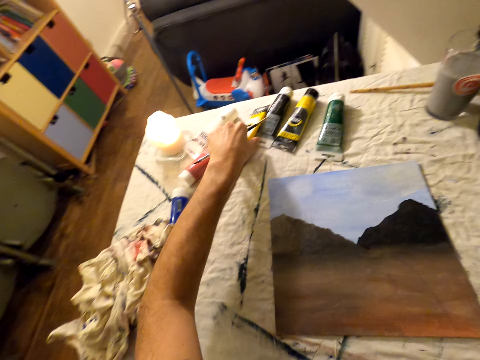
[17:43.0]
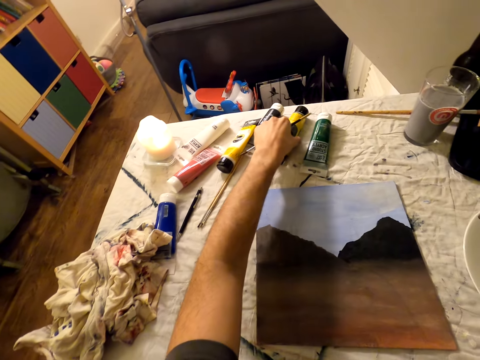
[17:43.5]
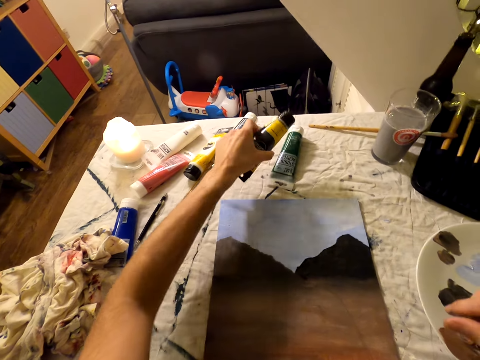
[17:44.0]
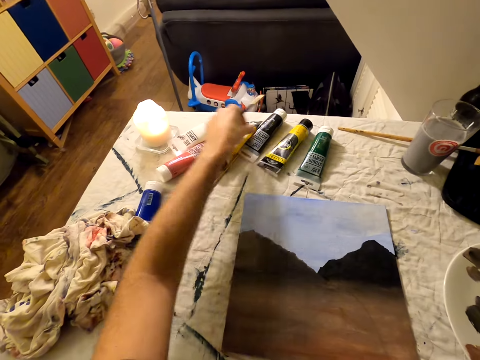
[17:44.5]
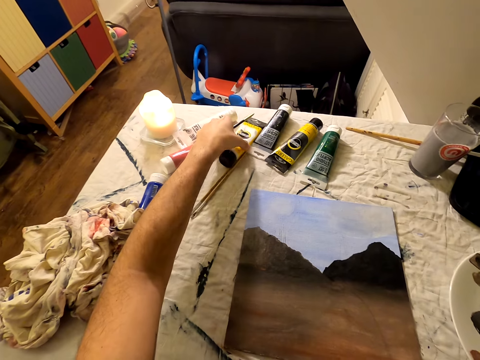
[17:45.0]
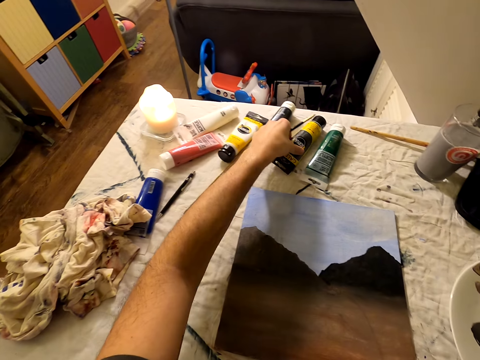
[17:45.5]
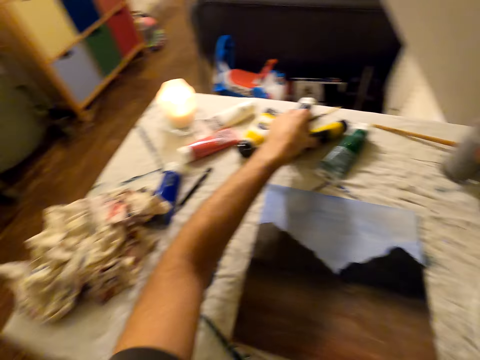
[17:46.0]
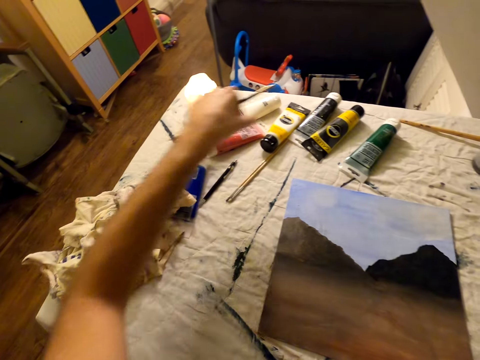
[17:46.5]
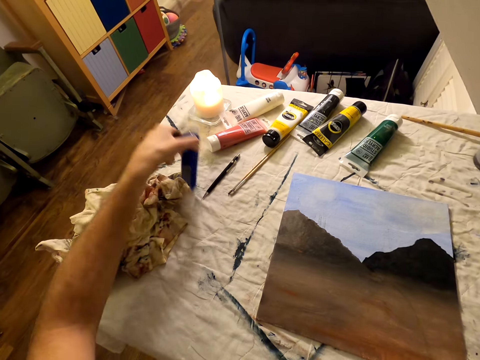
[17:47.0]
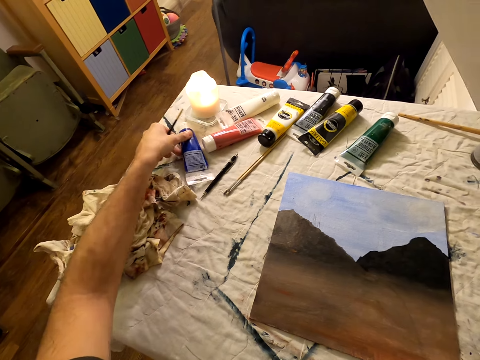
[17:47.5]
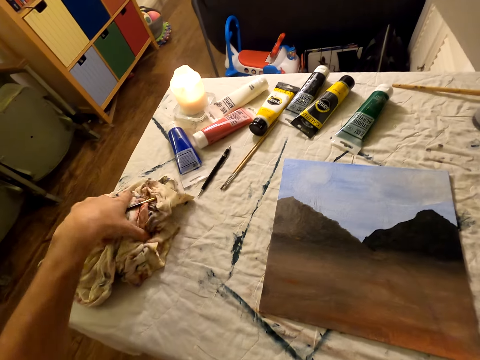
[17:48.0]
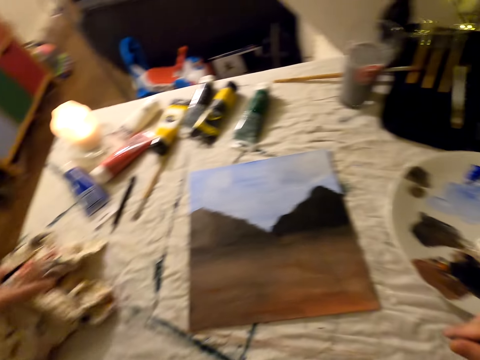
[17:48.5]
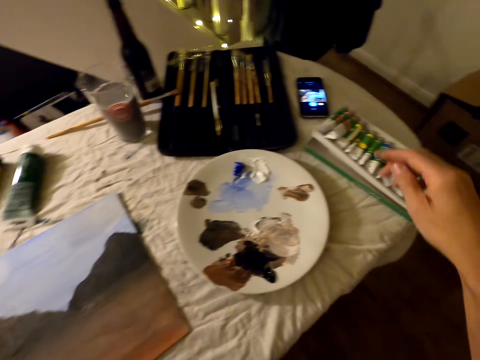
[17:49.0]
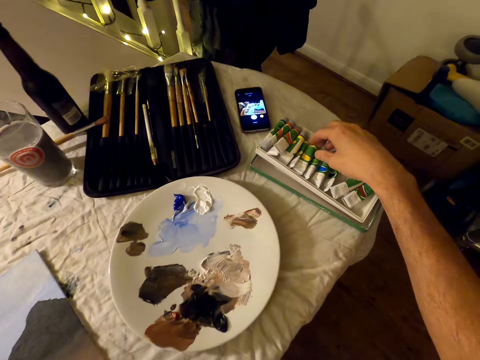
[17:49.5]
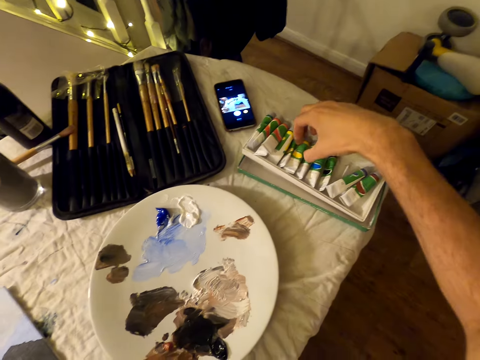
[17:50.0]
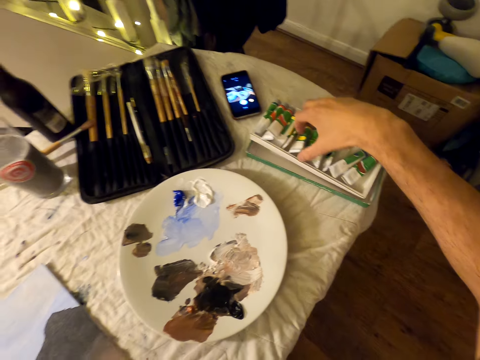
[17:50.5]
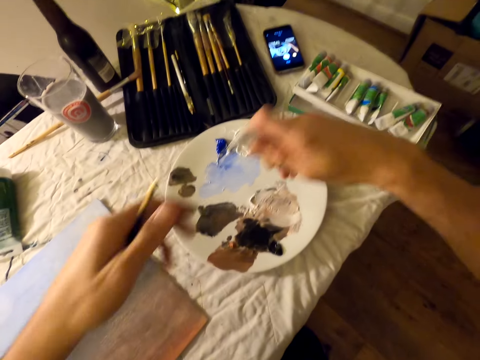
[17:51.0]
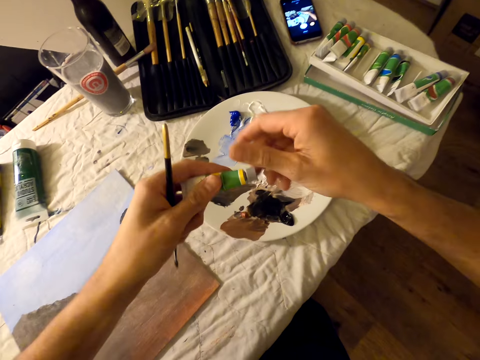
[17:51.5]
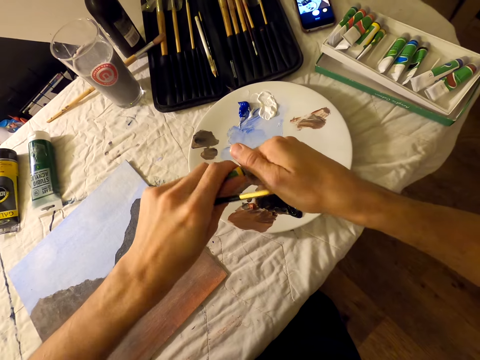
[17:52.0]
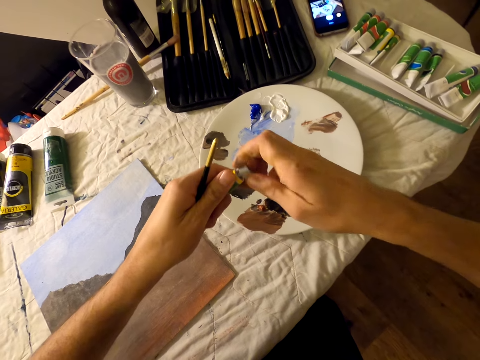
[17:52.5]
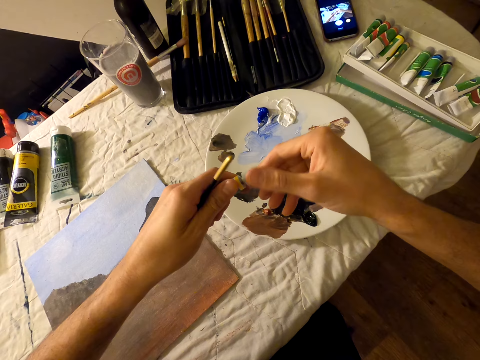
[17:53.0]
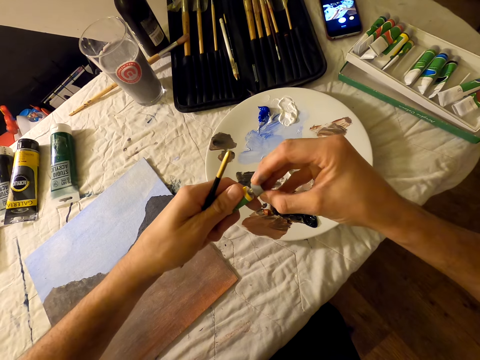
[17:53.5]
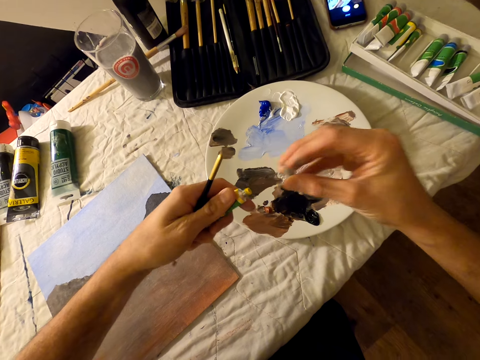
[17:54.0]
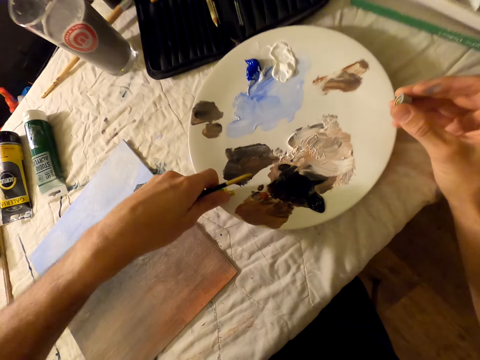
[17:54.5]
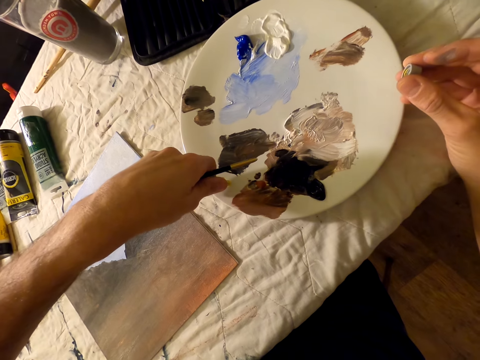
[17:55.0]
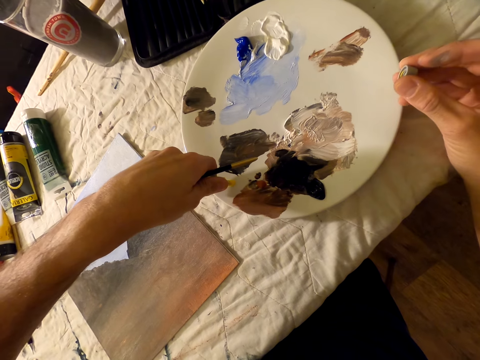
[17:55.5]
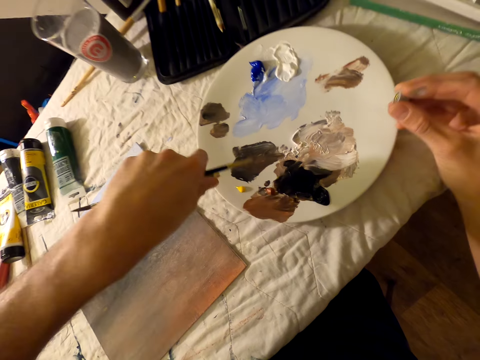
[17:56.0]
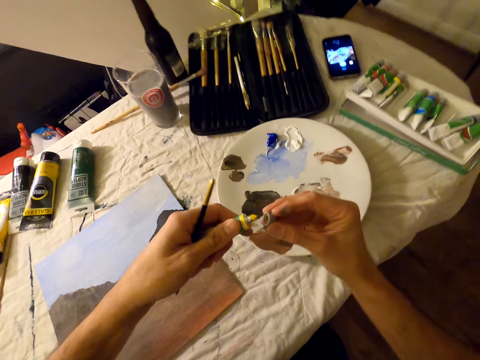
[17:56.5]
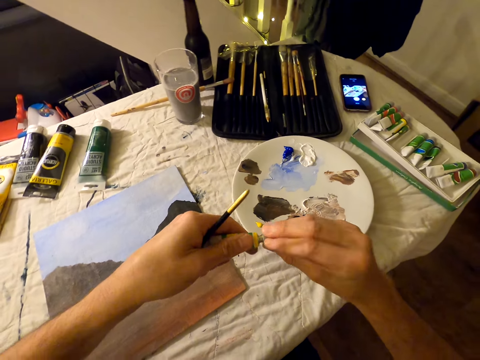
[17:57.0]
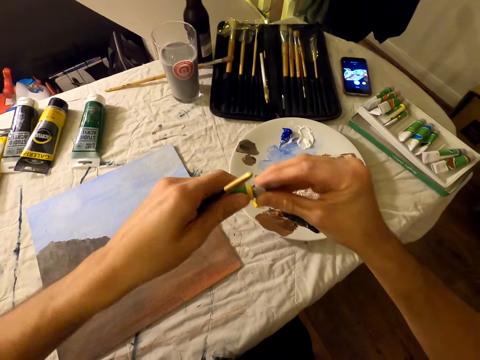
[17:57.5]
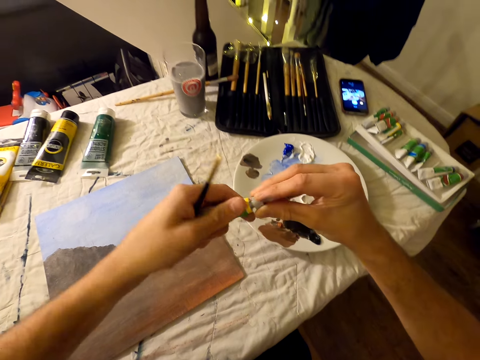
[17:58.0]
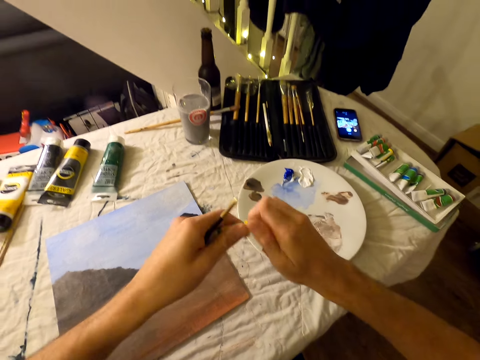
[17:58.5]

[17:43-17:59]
The camera wearer picks up an acrylic from the table. They drop the acrylic on the table. They touch the acrylic. They pick up the acrylic from the table. They drop the acrylic on the table. They lift a piece of cloth. They lift the acrylic from a tray. They open the acrylic lid. They pour the acrylic on a palette. They close the acrylic with a lid.

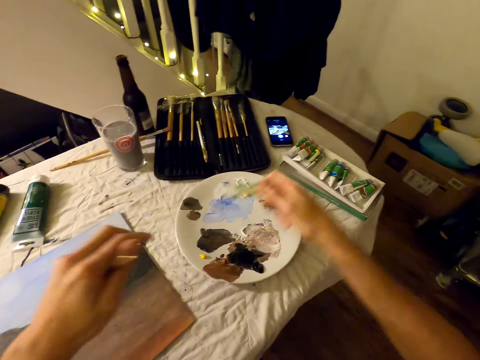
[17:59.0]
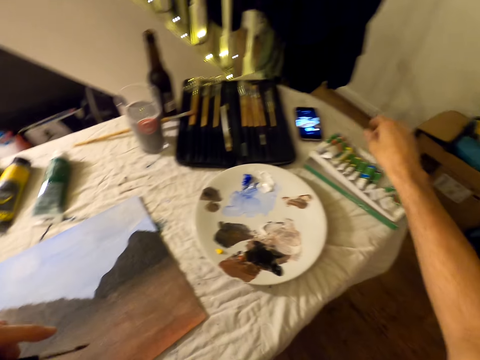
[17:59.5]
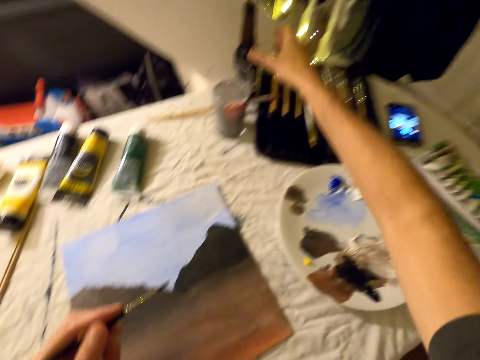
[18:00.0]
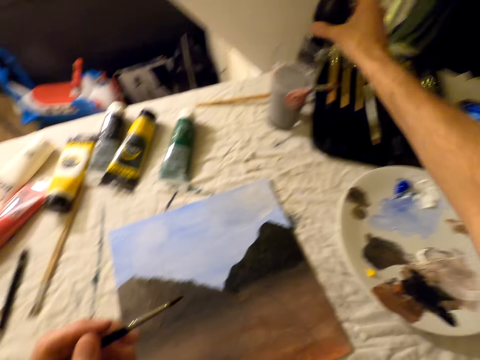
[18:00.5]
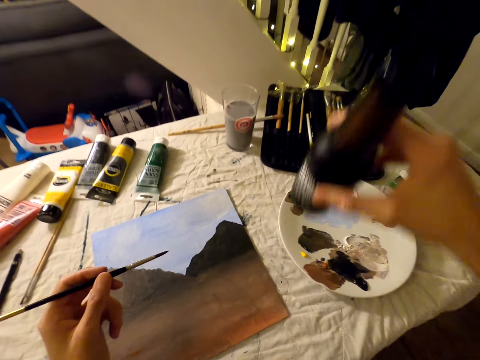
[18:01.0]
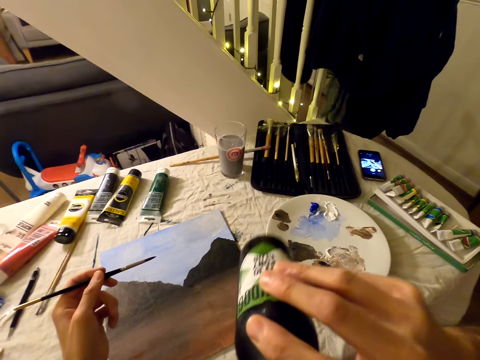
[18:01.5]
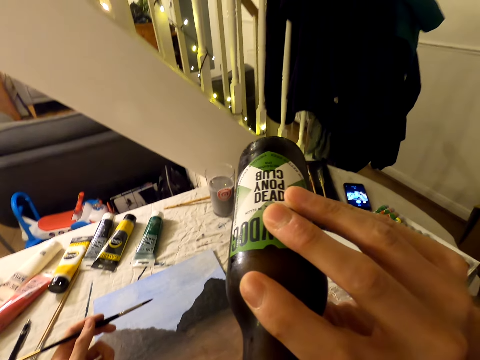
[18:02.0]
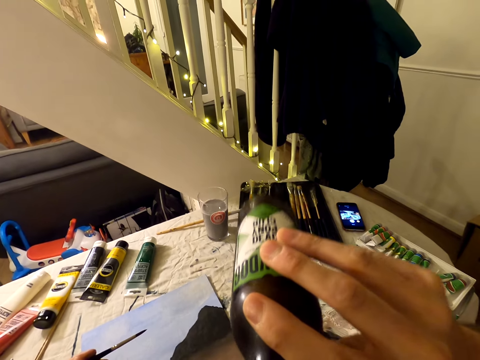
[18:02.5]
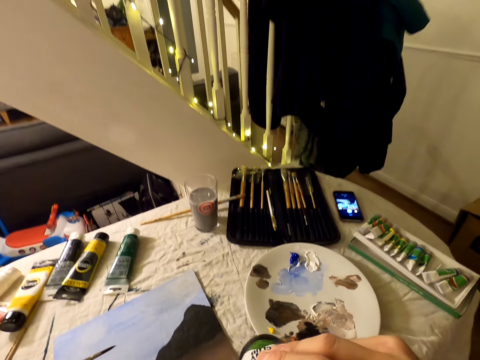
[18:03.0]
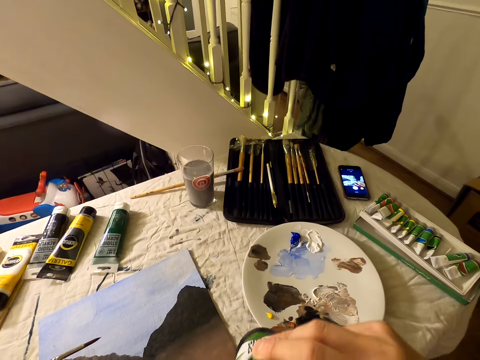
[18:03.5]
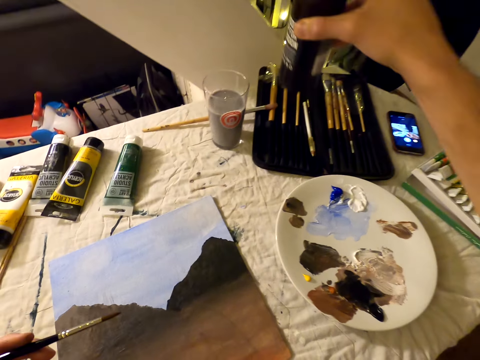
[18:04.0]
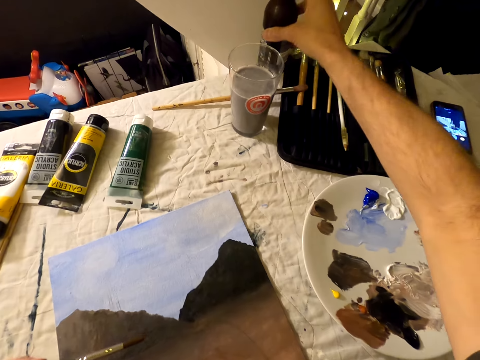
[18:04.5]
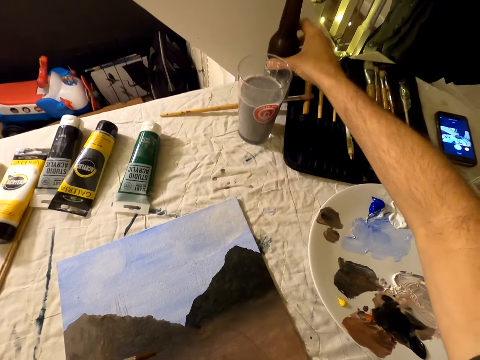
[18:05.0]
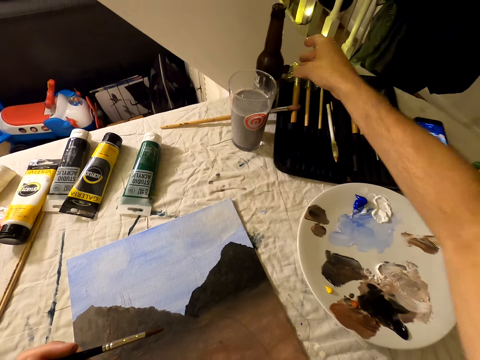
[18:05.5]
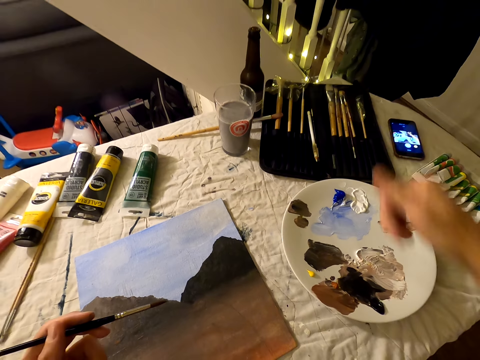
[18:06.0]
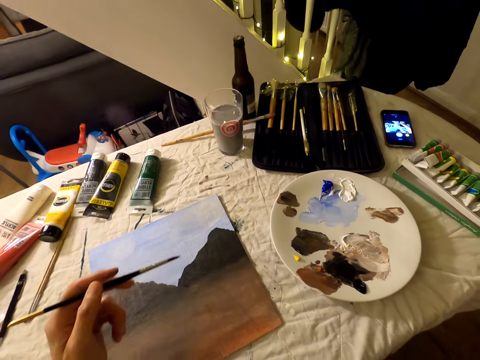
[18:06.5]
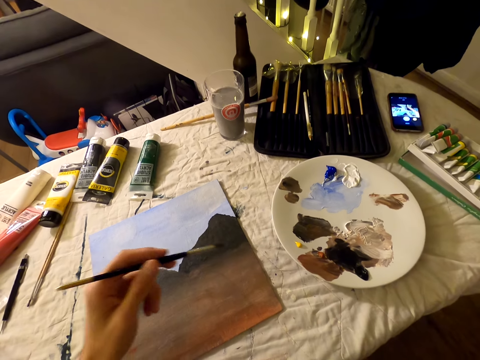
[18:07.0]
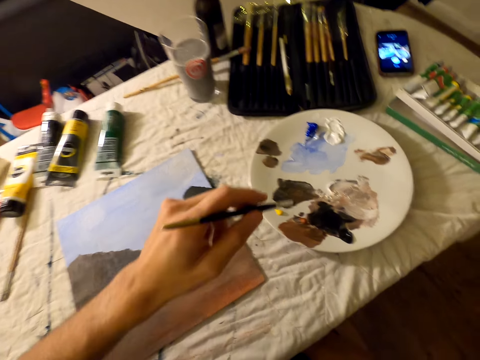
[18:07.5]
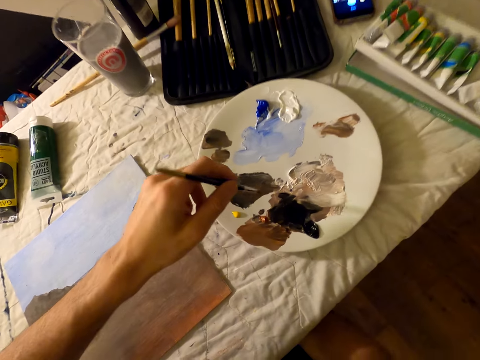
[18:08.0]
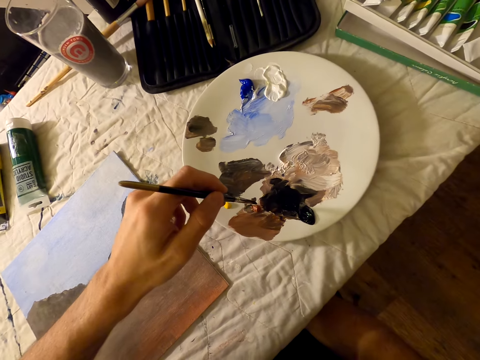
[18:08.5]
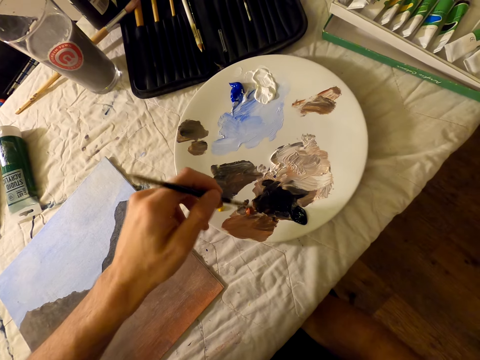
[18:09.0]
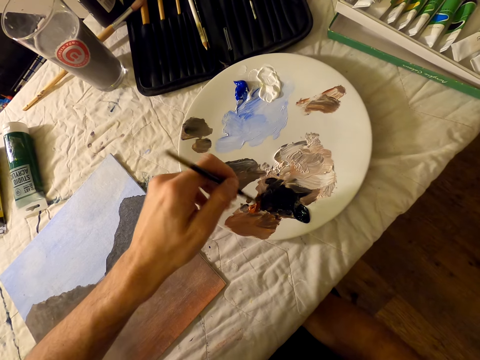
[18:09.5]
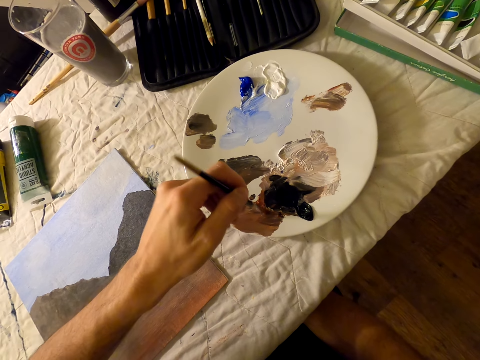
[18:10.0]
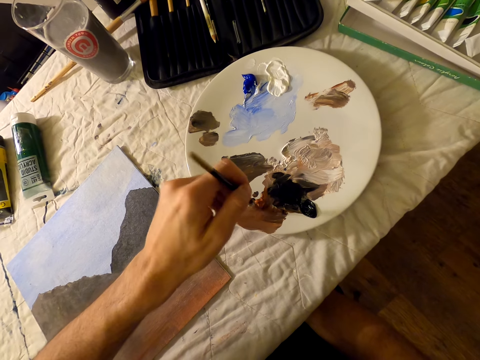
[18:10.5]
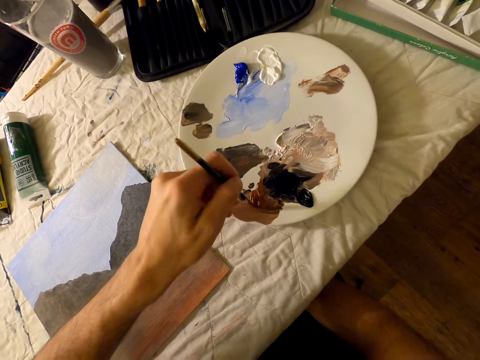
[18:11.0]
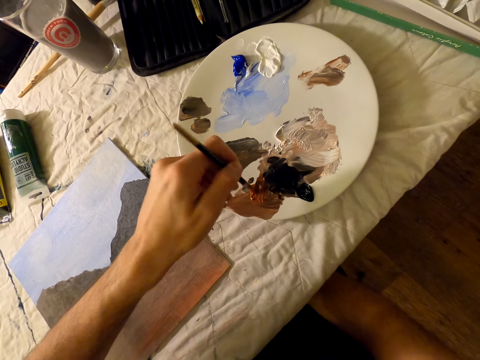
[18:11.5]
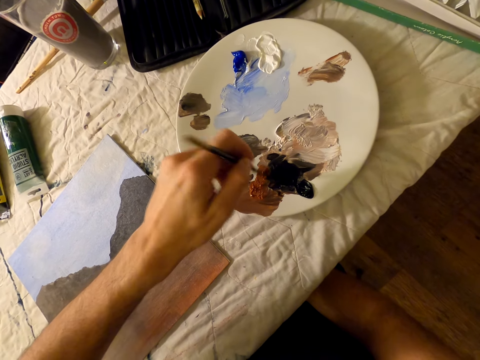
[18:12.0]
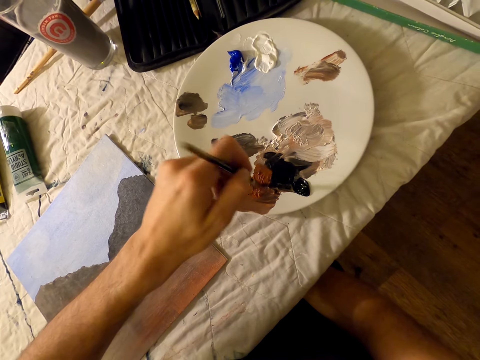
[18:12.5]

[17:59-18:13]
The camera wearer drops the acrylic in a tray. They pick up a bottle of beer from the table. They drink from the bottle of beer. They place the bottle of beer on the table. They add paint on the paint brush.
